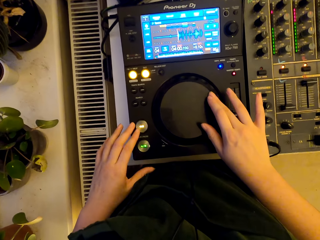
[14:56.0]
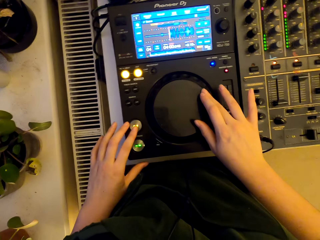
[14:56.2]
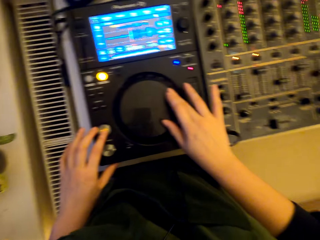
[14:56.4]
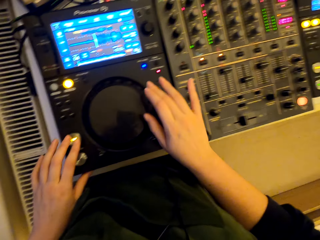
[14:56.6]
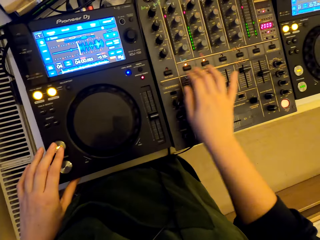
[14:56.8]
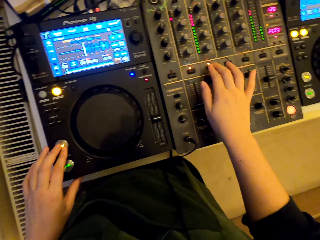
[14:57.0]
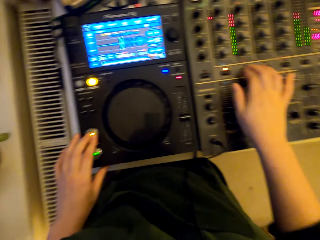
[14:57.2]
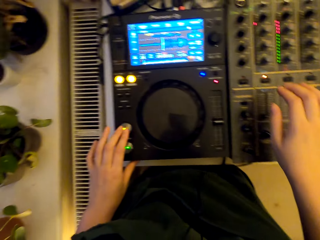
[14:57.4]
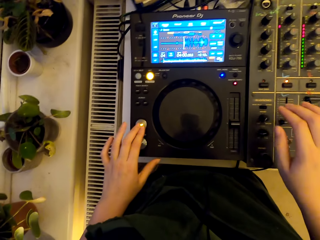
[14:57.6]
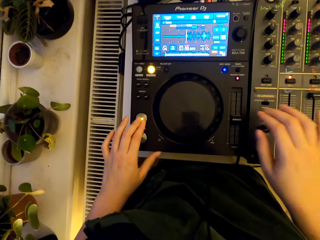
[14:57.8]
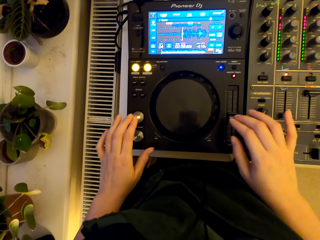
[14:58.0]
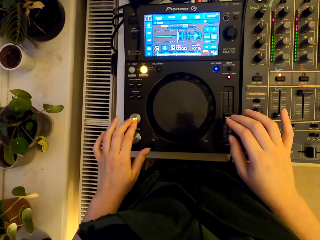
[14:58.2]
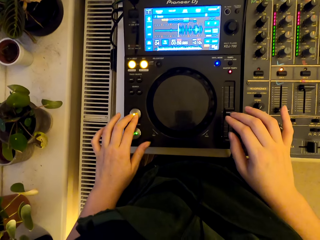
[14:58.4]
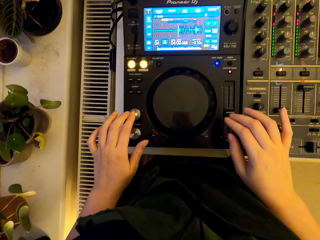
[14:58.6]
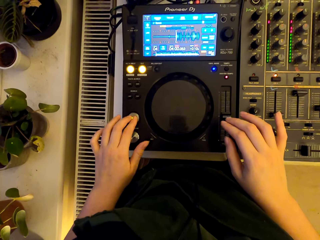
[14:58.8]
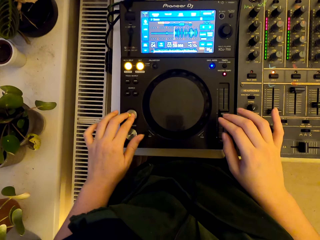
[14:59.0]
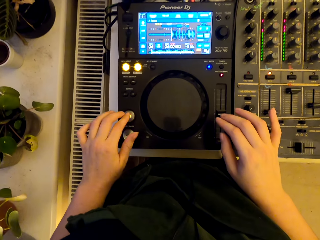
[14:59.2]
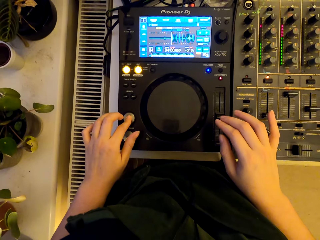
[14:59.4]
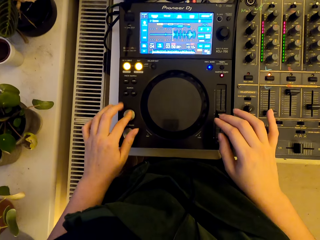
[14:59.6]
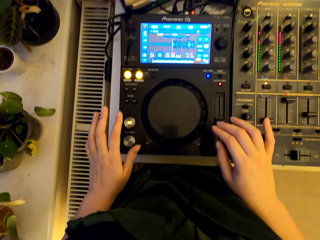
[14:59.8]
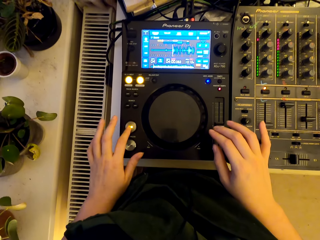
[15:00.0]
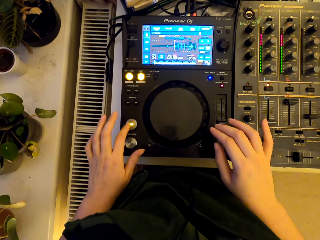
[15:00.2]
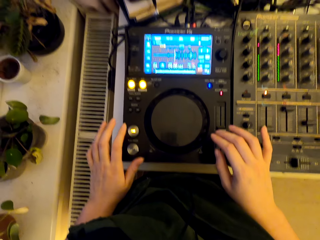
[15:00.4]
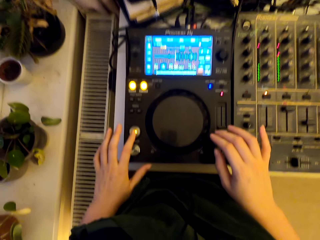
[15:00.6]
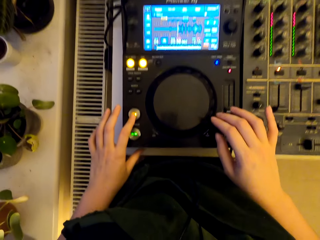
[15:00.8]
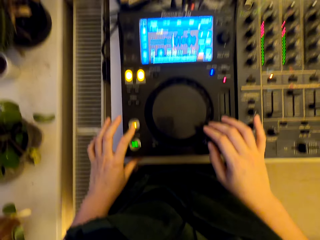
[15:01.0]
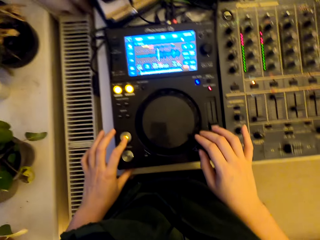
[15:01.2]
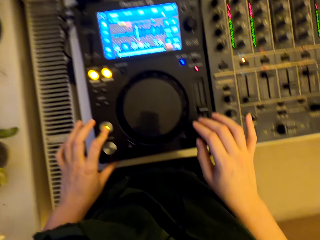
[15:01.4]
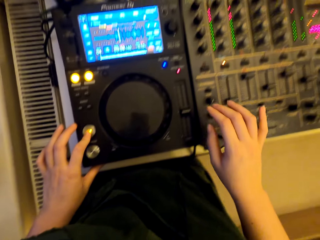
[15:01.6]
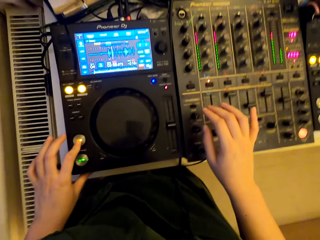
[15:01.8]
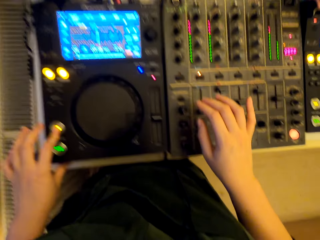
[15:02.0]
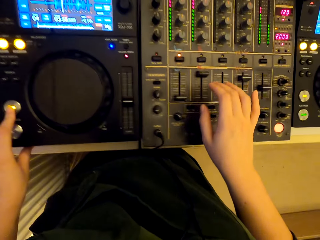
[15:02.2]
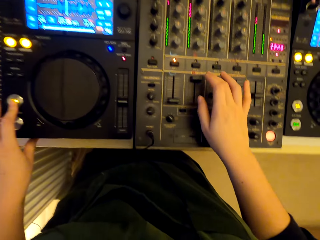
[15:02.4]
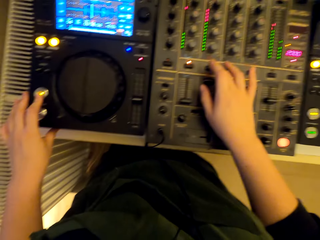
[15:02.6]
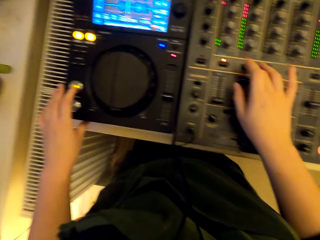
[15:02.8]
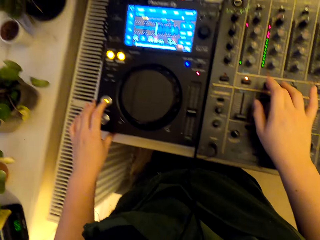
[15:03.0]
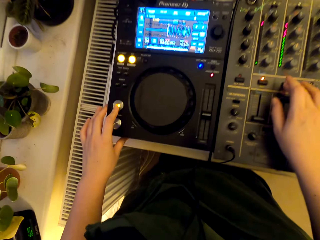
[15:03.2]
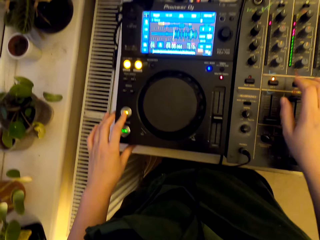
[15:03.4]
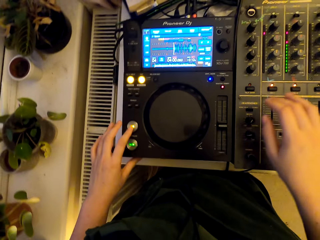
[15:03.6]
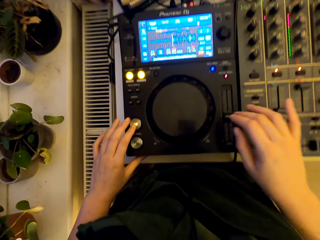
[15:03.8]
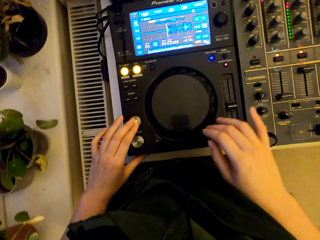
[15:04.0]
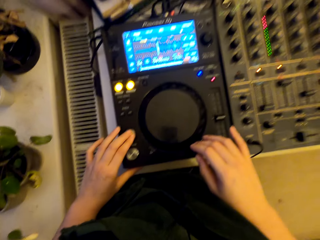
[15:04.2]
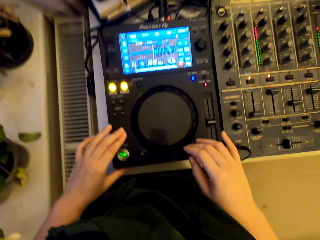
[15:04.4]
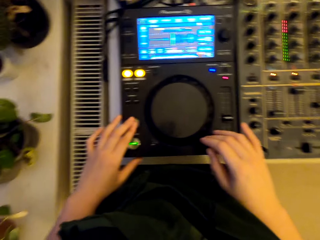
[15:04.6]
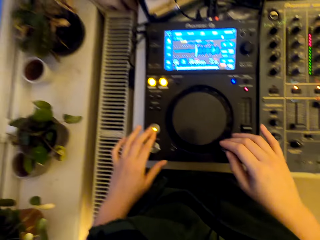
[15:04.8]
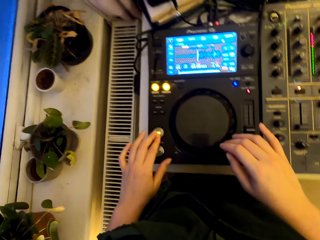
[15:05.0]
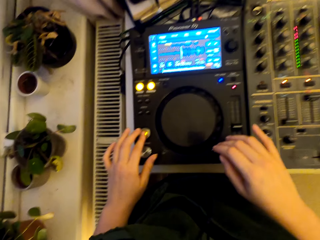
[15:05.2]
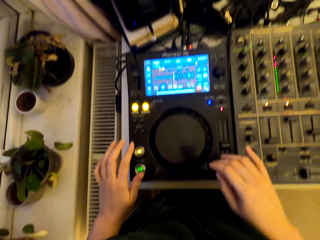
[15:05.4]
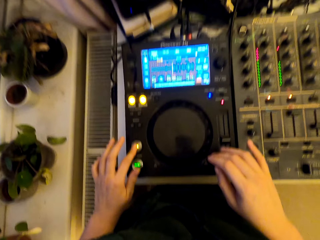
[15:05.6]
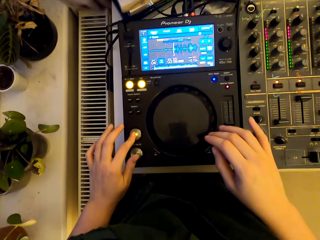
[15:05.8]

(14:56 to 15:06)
The camera wearer presses the buttons.

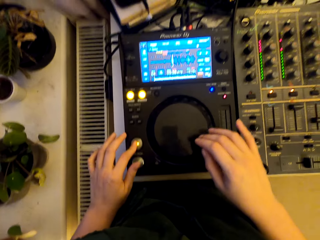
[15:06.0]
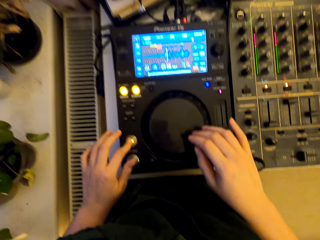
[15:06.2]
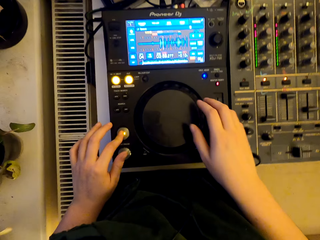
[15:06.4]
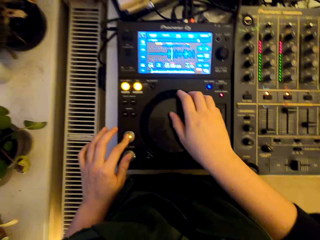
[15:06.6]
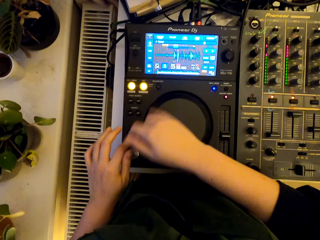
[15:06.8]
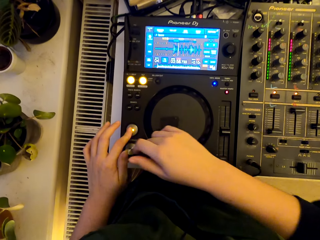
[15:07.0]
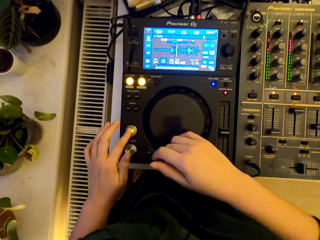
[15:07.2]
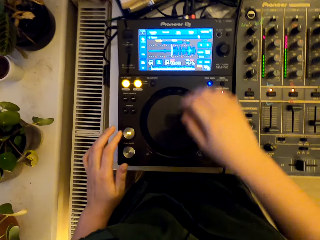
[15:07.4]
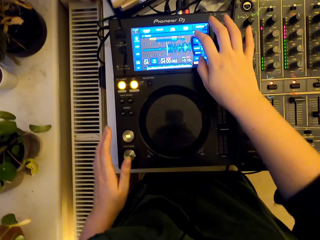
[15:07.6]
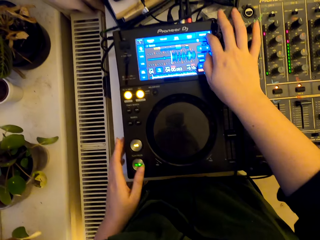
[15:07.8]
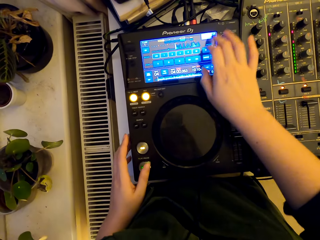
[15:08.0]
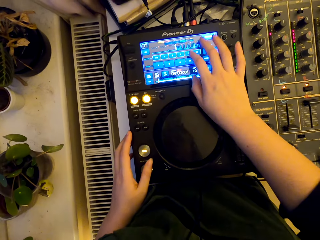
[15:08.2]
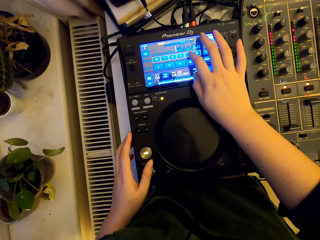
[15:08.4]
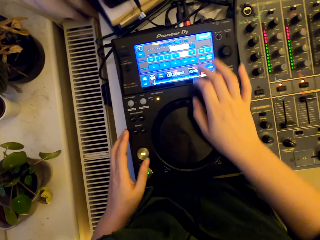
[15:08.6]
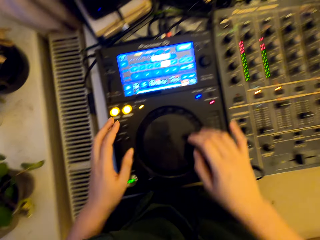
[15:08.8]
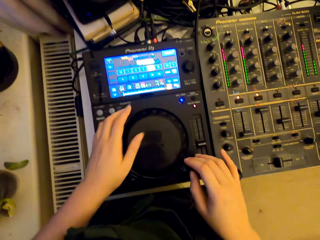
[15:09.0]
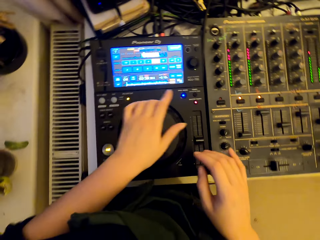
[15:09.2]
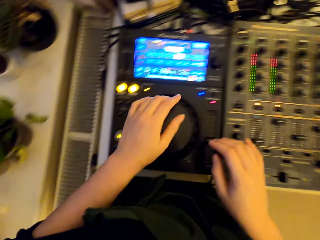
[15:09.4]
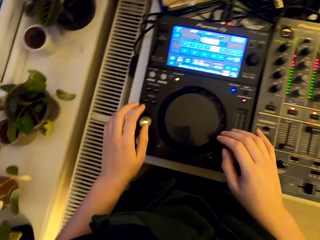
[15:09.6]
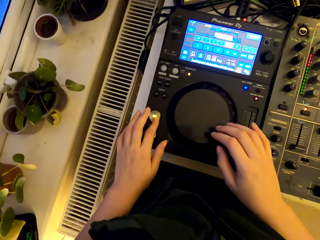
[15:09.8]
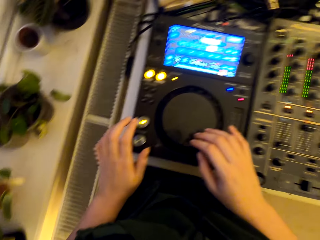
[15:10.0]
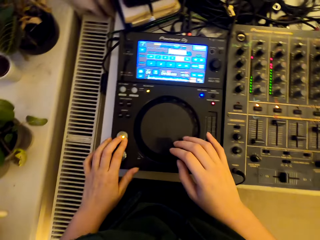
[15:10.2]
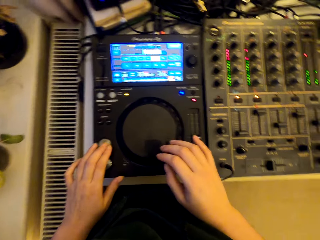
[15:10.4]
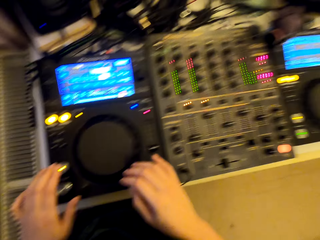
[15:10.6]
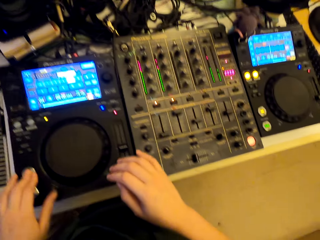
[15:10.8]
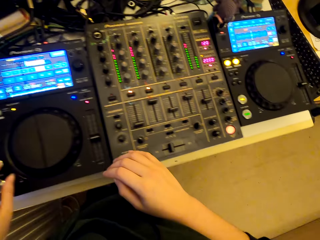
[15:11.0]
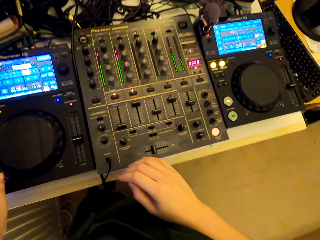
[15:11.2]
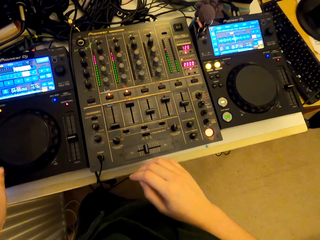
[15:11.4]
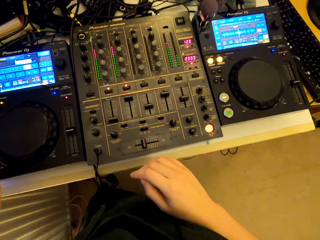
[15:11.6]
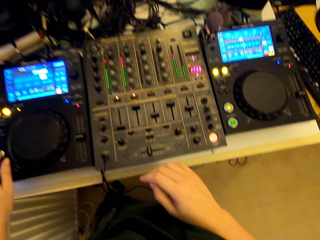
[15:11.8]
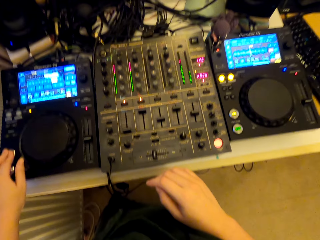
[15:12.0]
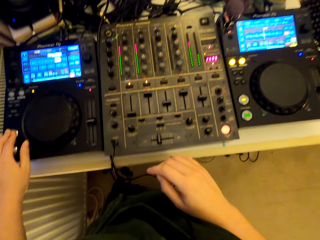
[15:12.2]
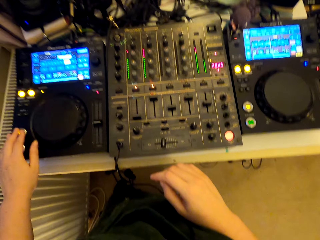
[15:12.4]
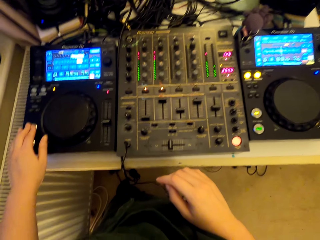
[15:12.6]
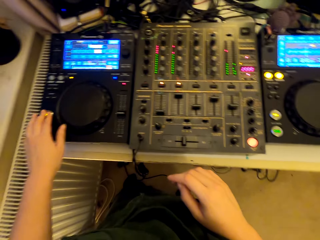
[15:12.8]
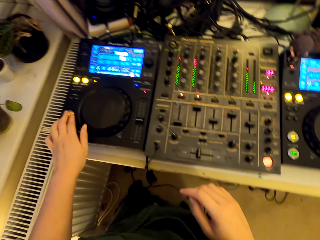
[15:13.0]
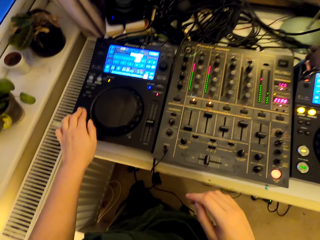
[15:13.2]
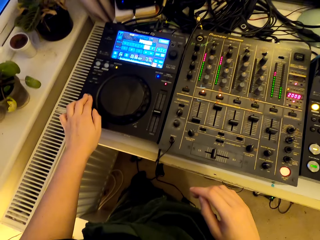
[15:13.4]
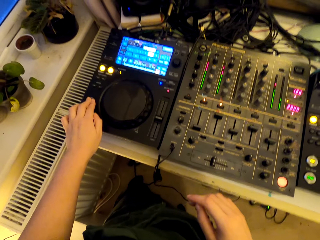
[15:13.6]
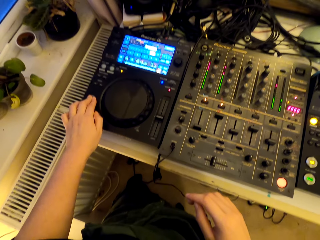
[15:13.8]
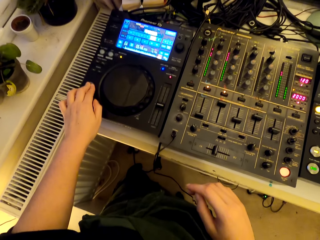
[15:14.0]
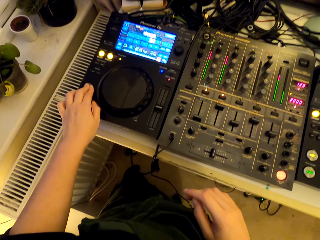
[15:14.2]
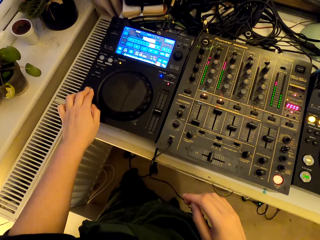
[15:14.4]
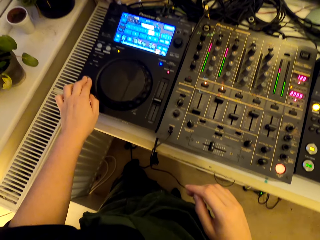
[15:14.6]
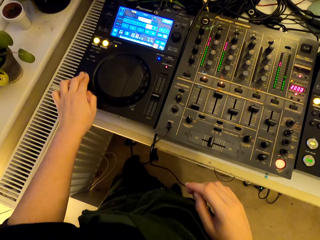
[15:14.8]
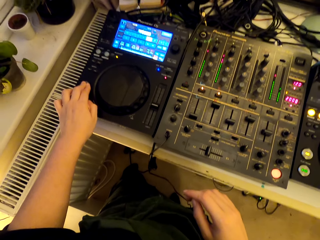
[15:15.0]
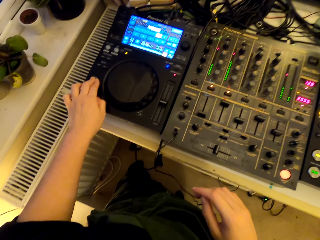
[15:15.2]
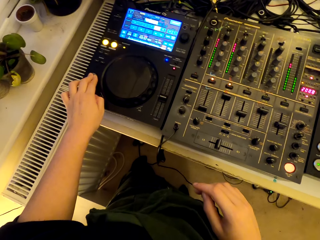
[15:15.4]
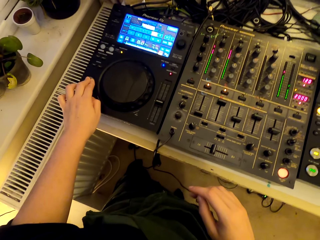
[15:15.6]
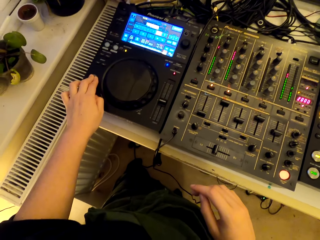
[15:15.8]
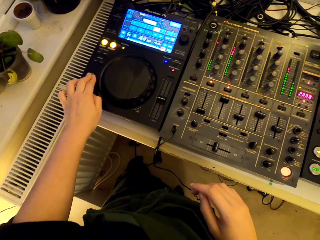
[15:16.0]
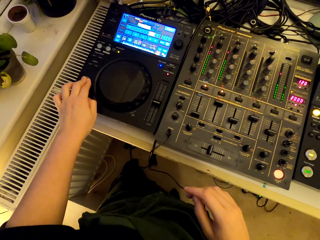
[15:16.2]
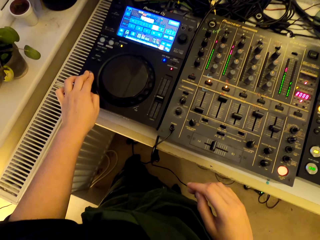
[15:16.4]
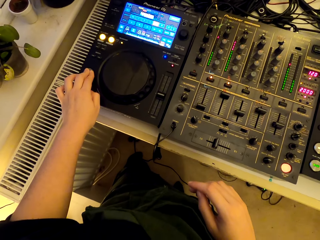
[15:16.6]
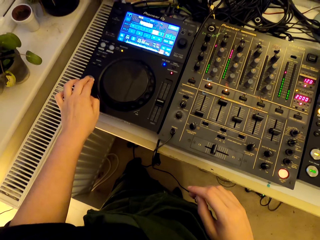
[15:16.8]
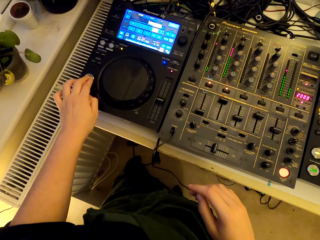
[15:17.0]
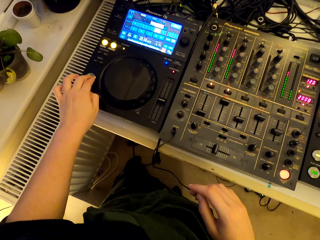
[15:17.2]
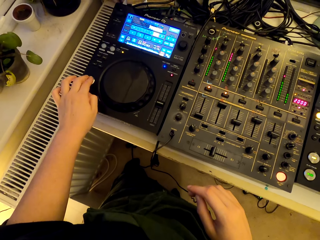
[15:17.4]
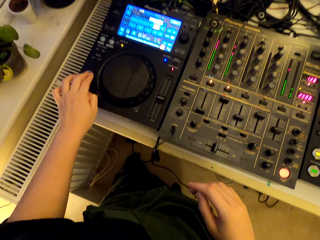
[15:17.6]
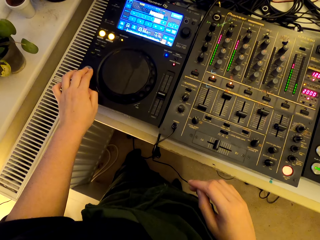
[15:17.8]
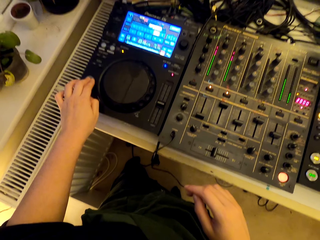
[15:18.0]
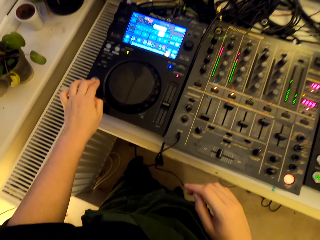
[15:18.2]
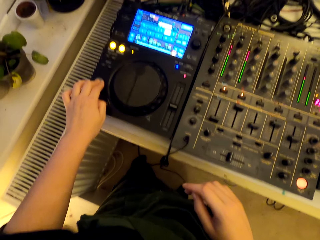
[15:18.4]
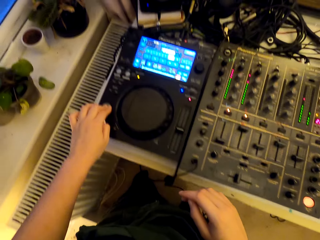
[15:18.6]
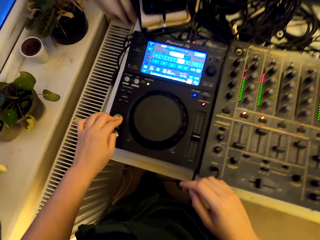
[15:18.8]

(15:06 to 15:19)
The camera wearer spins the jog wheel. They touch the screen. They spin the jog wheel. They press the buttons.
